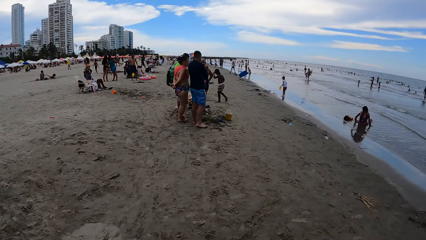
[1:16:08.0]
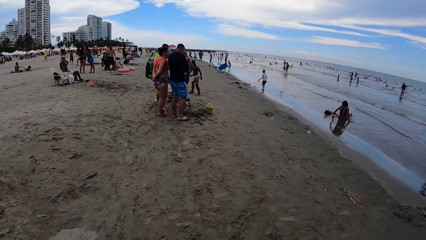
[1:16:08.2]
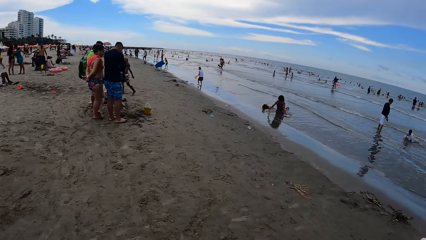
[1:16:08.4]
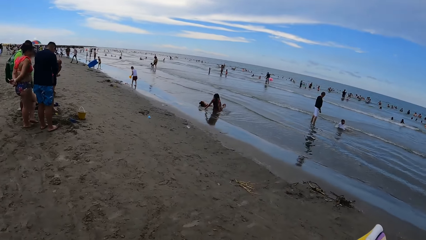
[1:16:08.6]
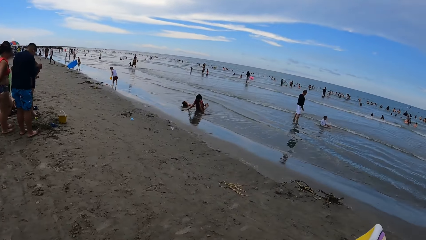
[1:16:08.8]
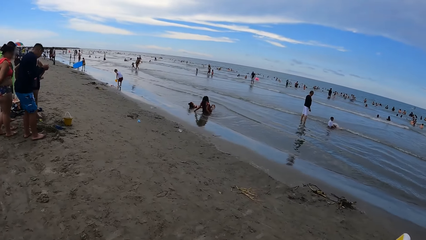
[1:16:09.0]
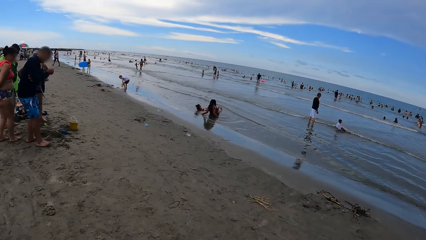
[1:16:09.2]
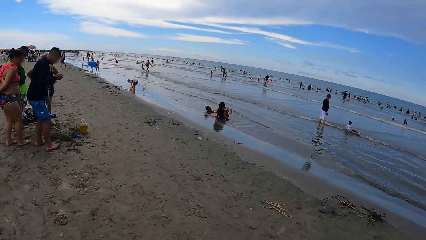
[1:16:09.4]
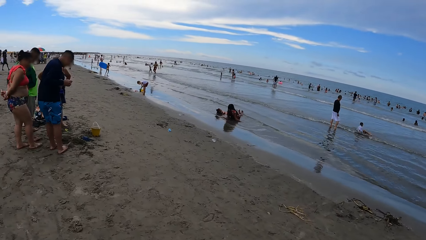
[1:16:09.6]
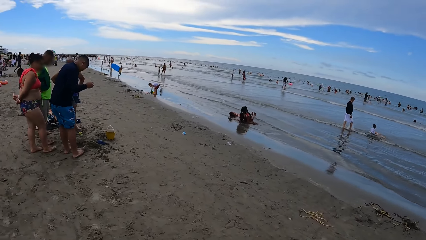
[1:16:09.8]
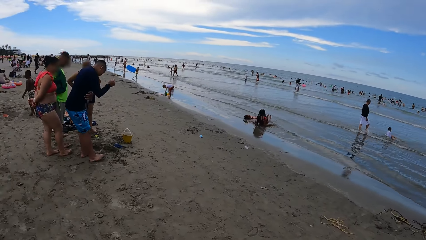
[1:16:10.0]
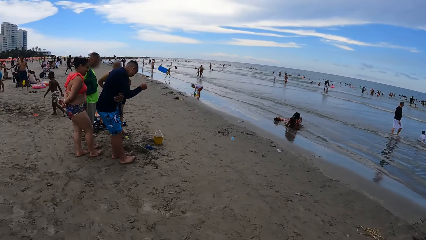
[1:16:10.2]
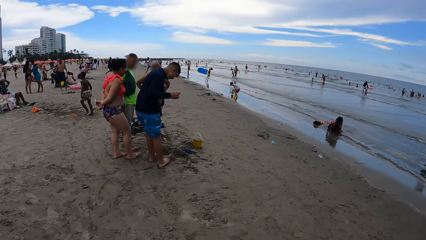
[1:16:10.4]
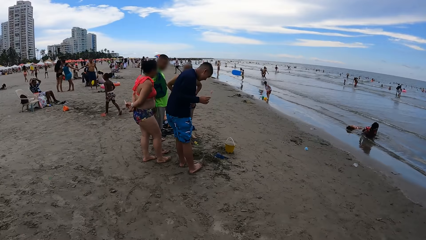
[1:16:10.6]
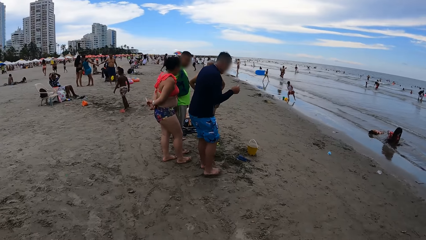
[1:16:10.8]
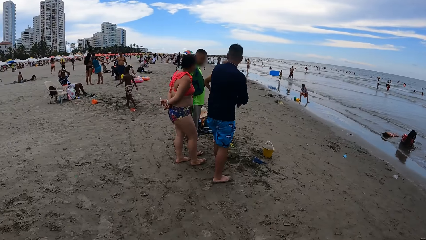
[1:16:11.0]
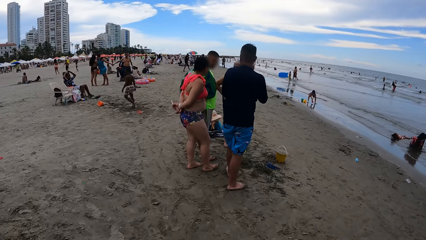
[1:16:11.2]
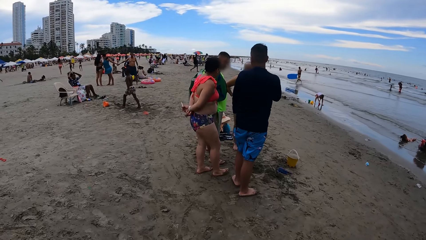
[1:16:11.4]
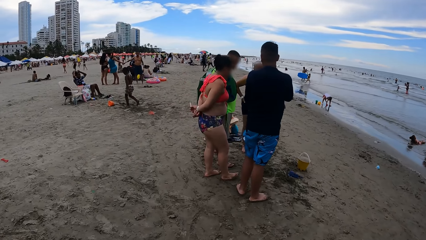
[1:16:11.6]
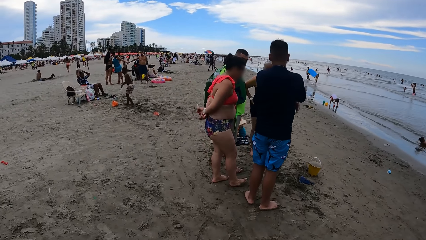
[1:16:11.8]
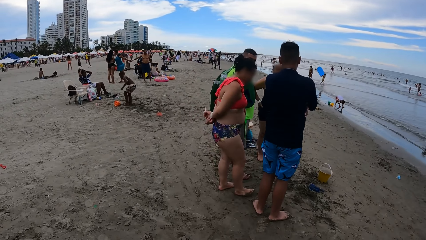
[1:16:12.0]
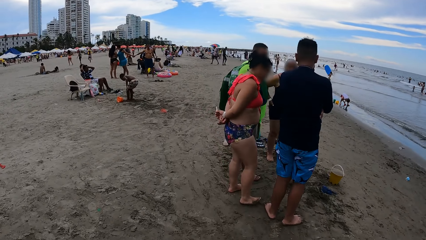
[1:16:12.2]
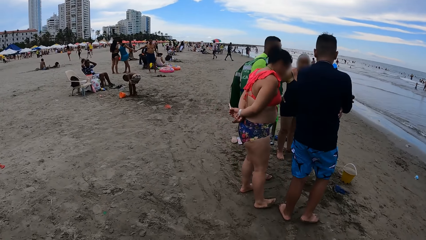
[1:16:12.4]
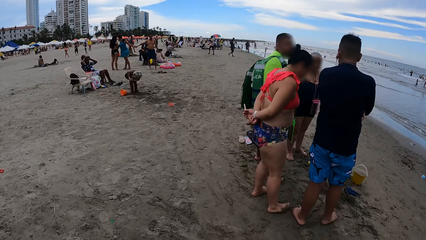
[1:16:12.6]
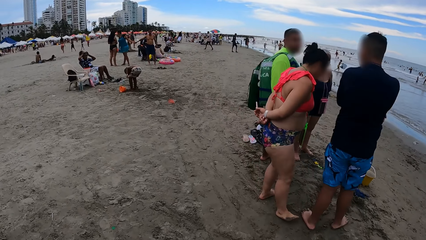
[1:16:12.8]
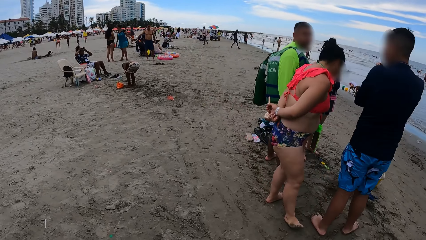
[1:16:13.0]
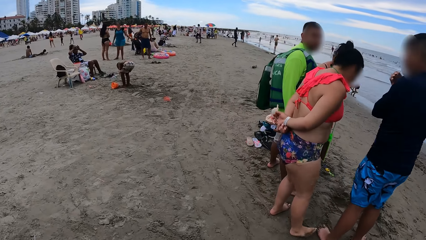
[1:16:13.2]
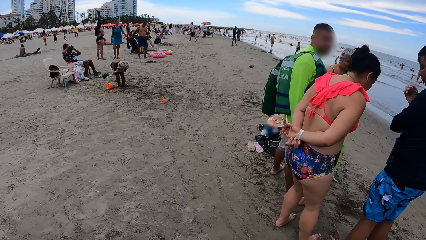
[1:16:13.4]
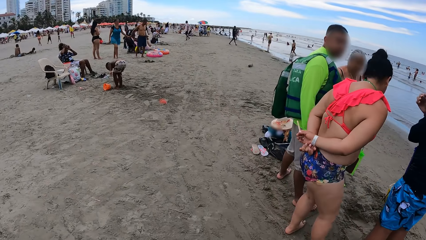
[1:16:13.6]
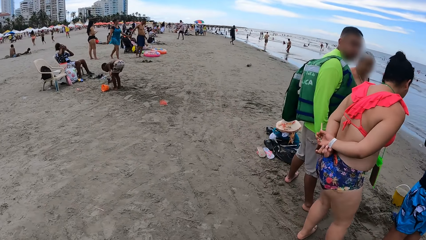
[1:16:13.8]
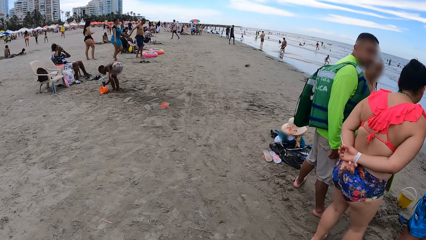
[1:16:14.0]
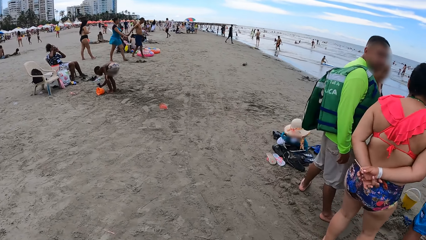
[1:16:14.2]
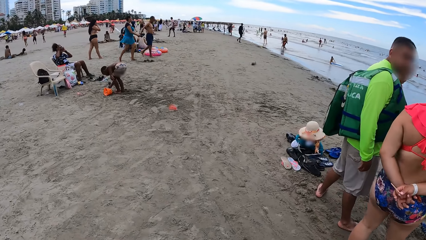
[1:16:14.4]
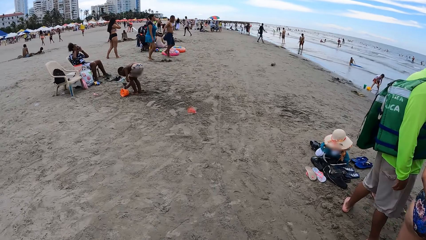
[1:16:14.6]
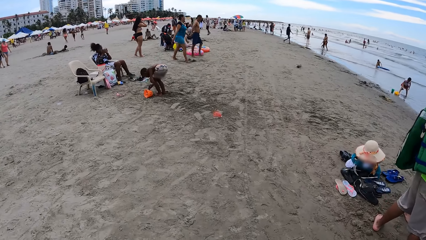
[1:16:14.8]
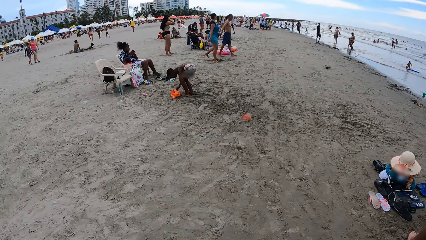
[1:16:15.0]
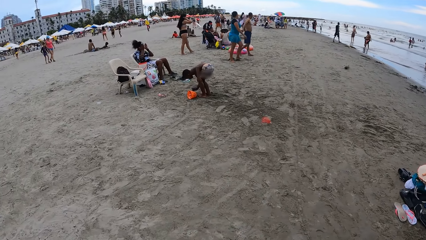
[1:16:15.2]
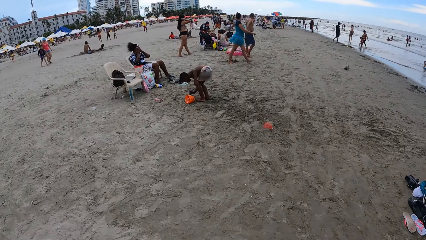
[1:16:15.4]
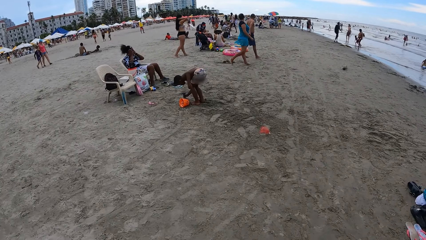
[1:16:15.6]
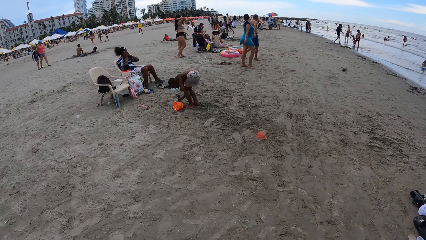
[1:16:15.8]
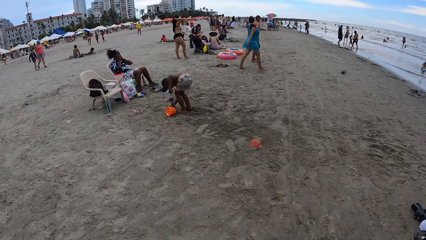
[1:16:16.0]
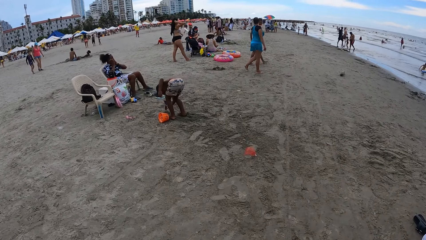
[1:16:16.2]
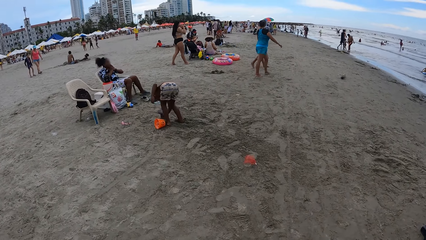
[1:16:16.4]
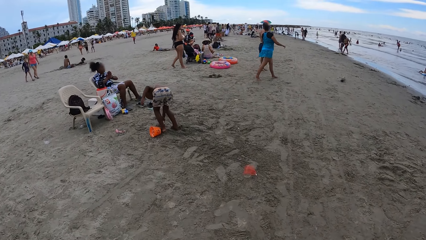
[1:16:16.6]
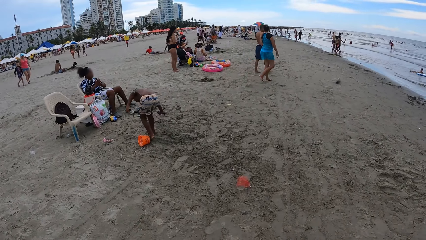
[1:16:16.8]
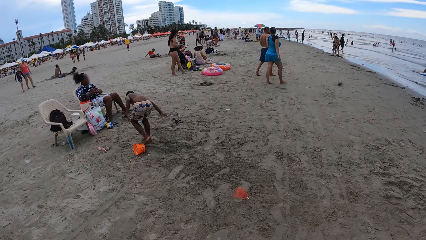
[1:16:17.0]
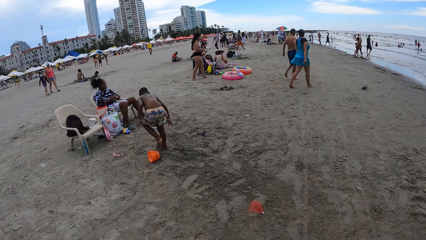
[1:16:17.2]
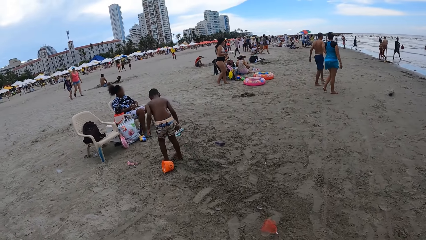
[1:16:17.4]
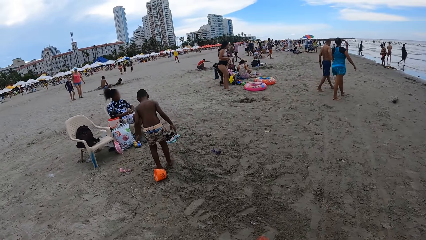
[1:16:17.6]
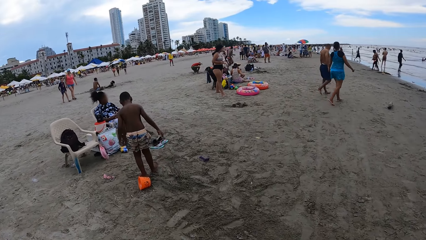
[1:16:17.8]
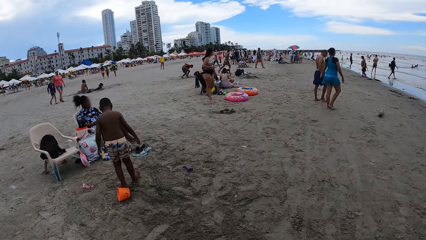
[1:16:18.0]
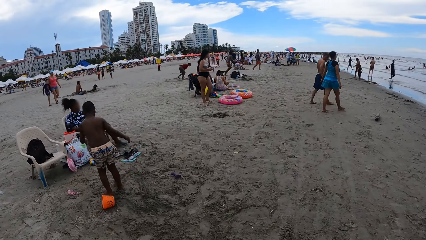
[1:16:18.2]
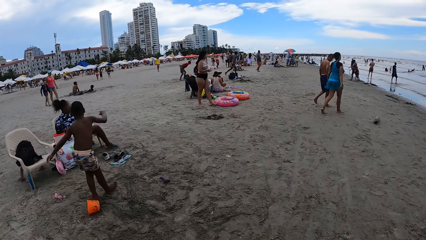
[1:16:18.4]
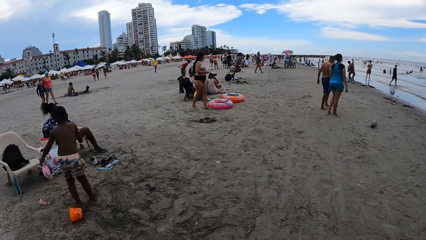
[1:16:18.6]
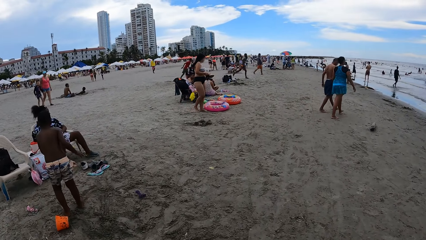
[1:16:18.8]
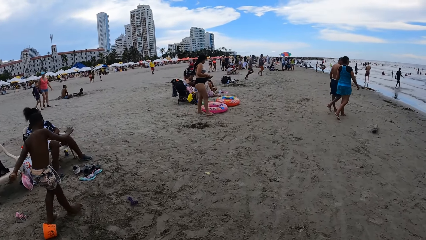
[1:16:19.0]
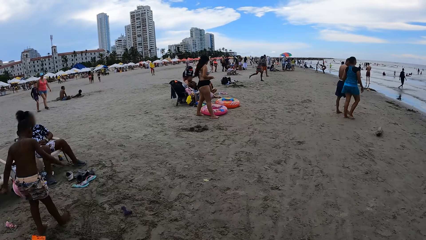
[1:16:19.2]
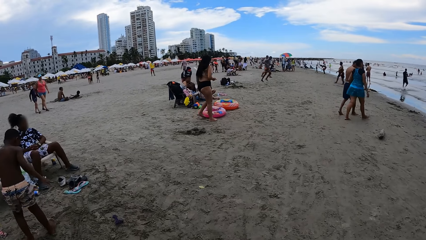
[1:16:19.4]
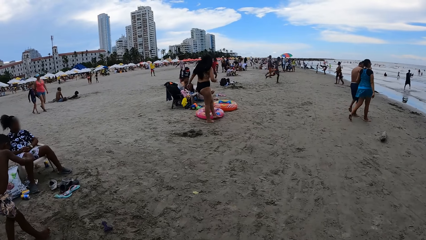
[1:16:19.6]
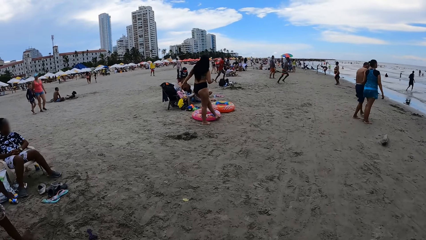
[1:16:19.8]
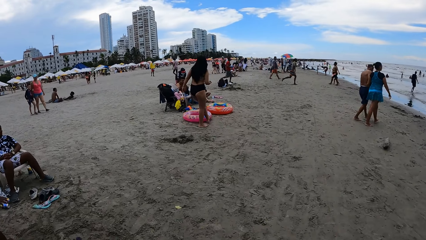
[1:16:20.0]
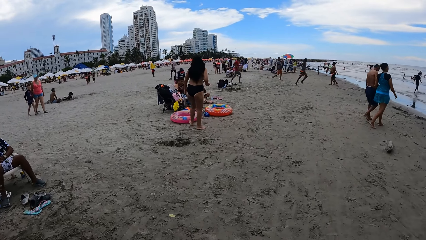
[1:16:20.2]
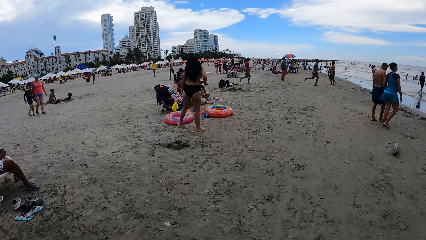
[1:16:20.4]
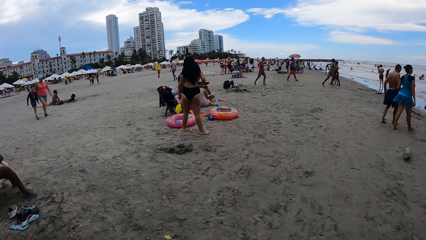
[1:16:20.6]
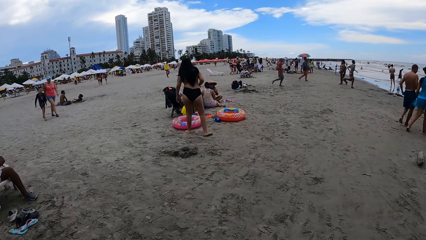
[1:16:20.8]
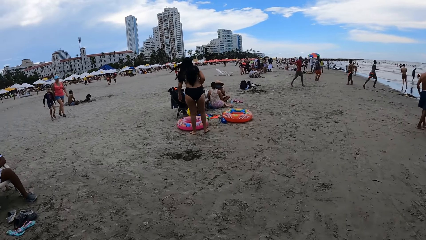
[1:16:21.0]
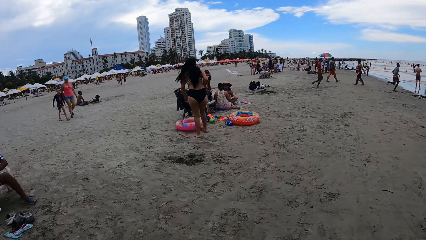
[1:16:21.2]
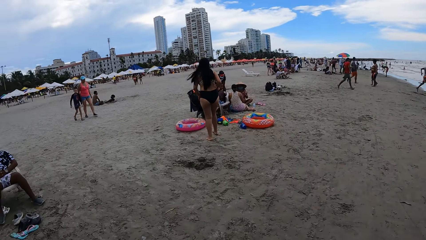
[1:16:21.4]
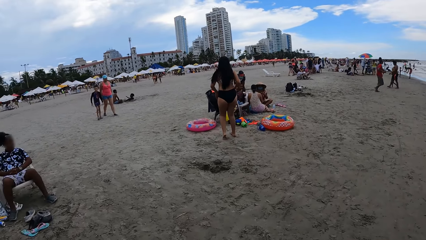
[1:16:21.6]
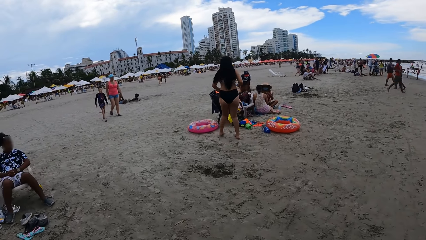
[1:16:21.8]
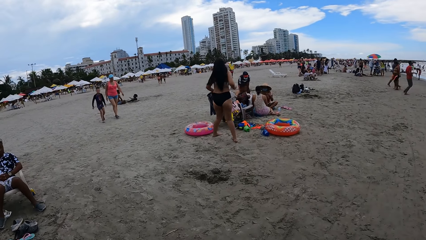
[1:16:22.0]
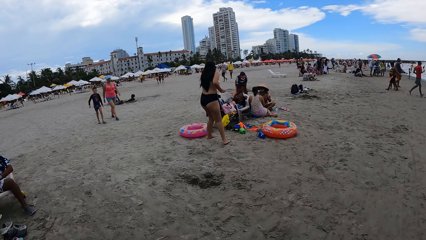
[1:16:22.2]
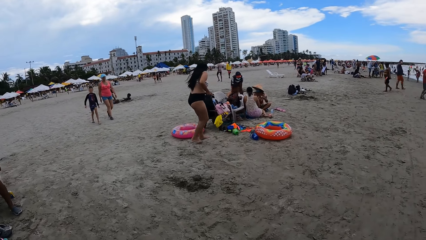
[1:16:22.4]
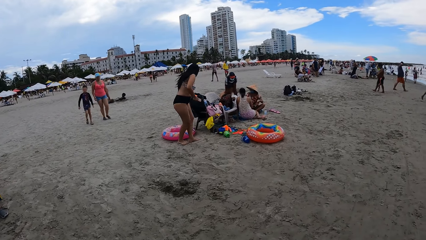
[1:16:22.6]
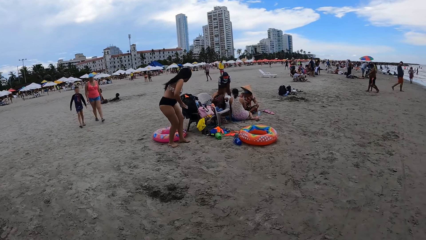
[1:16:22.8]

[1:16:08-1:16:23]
The camera wearer looks around. They walk on the beach. They look around. They walk on the beach. They look around. They walk on the beach.
